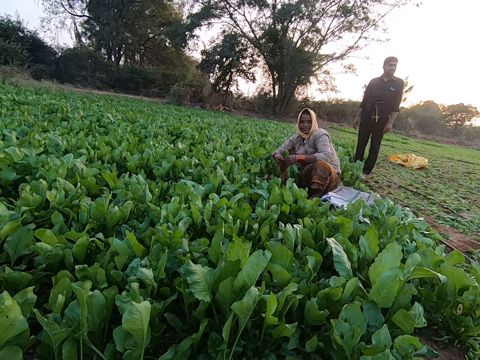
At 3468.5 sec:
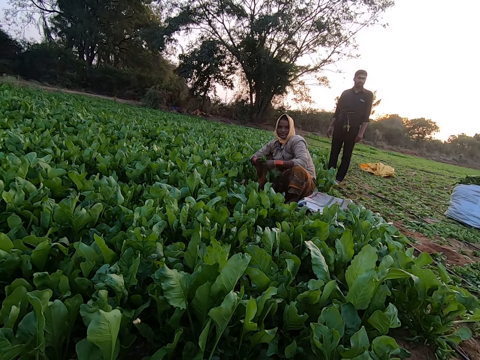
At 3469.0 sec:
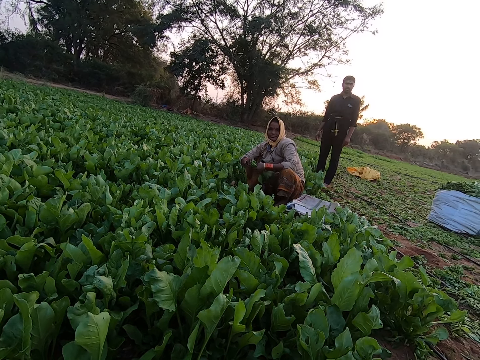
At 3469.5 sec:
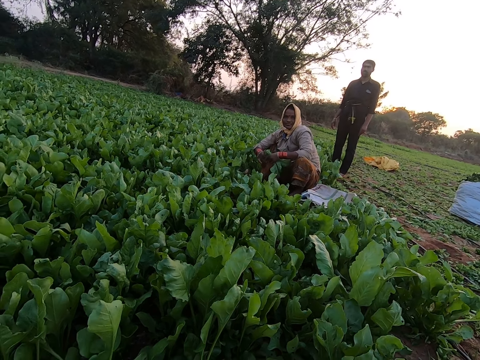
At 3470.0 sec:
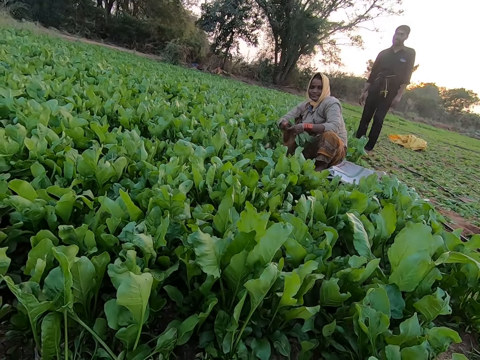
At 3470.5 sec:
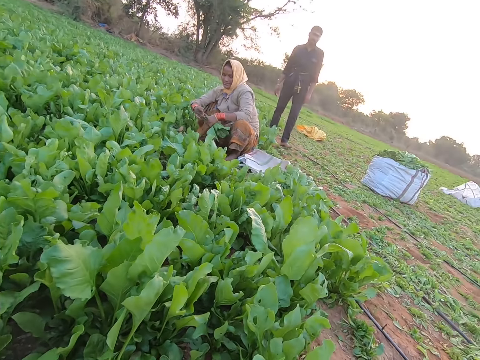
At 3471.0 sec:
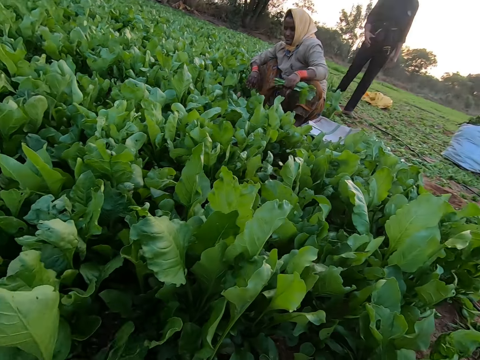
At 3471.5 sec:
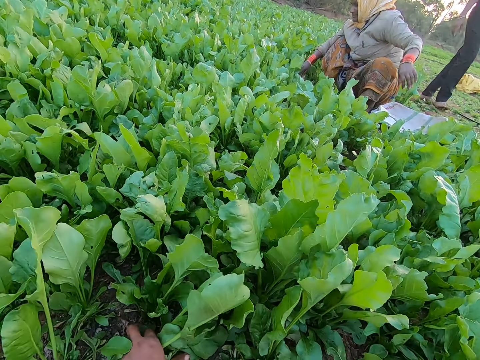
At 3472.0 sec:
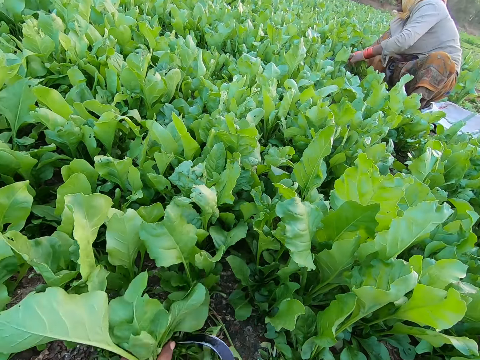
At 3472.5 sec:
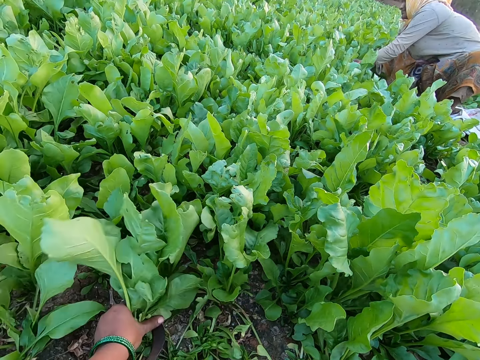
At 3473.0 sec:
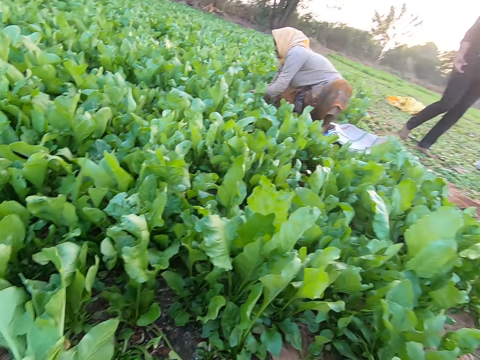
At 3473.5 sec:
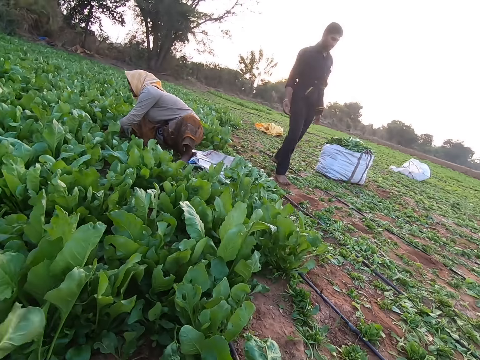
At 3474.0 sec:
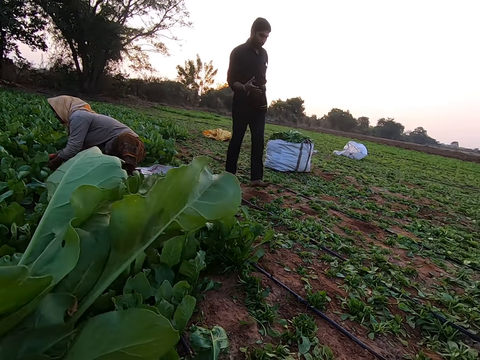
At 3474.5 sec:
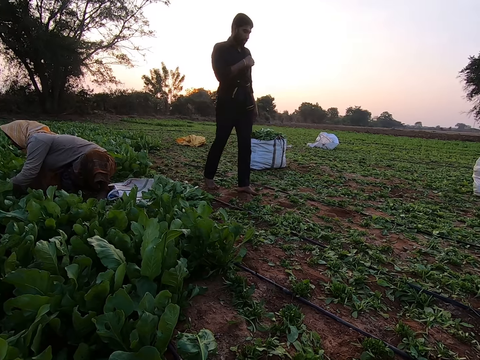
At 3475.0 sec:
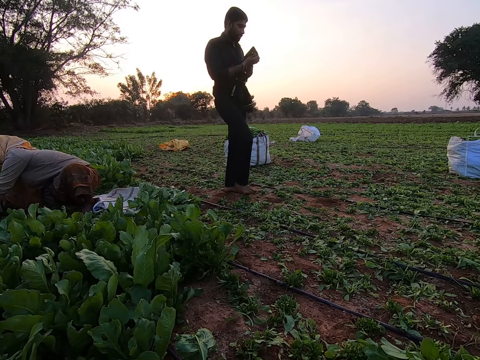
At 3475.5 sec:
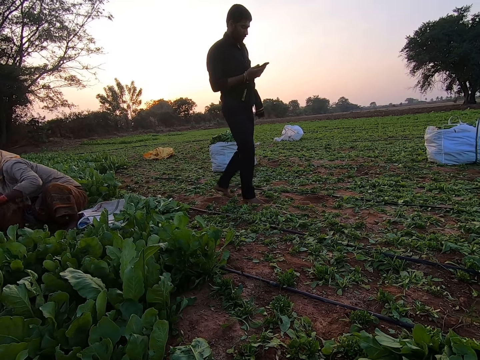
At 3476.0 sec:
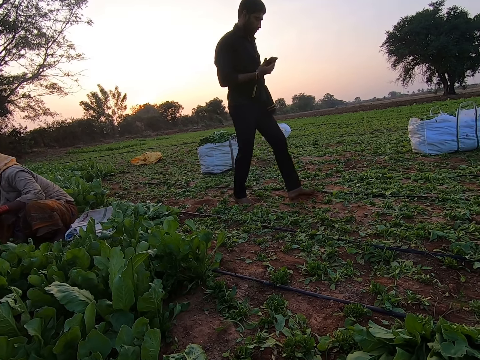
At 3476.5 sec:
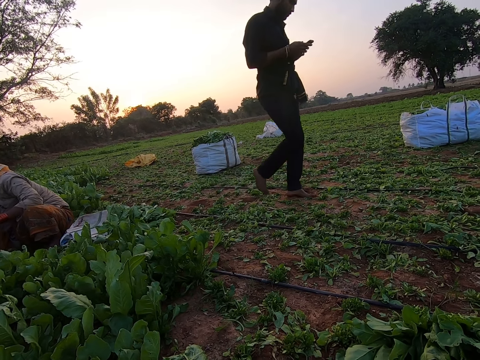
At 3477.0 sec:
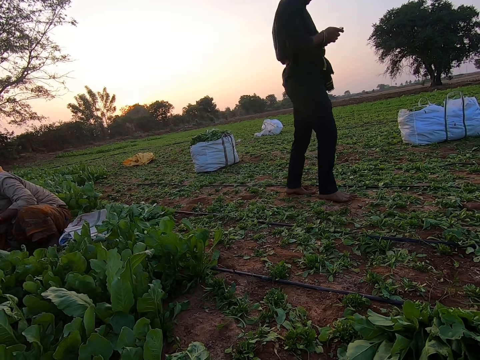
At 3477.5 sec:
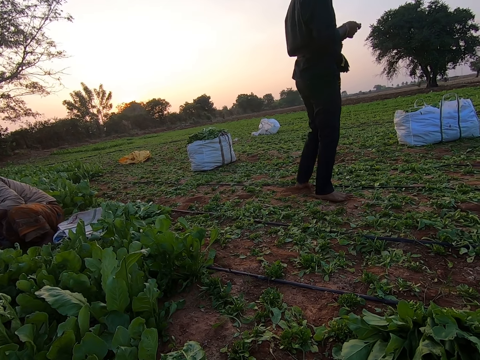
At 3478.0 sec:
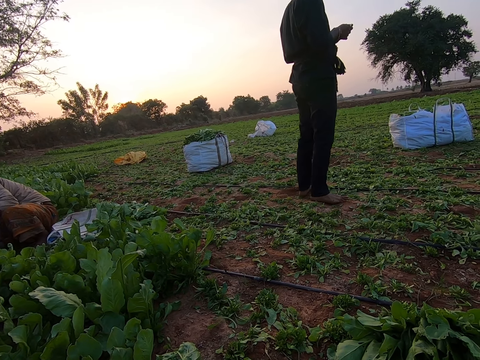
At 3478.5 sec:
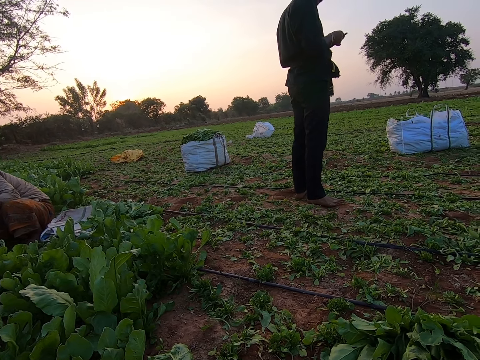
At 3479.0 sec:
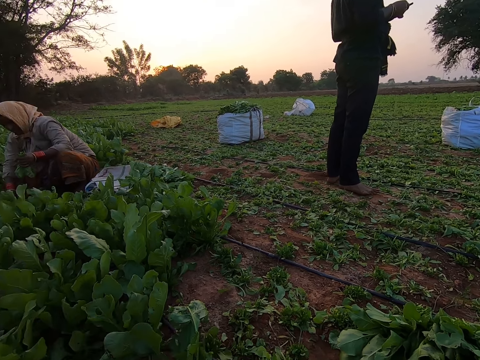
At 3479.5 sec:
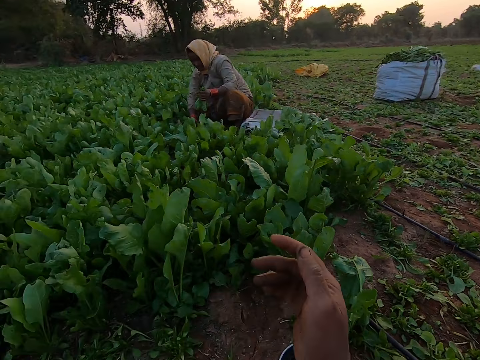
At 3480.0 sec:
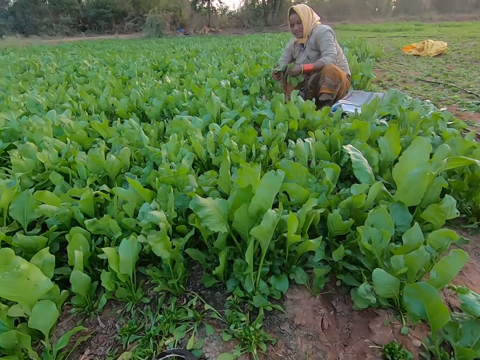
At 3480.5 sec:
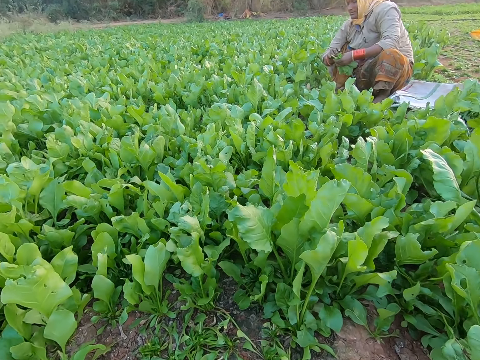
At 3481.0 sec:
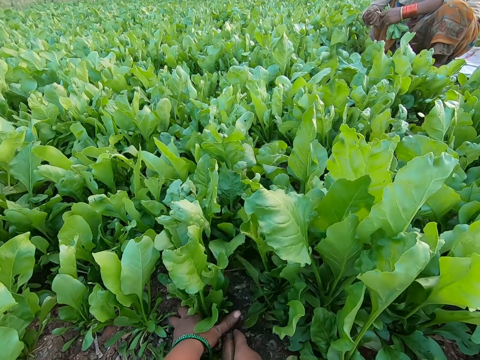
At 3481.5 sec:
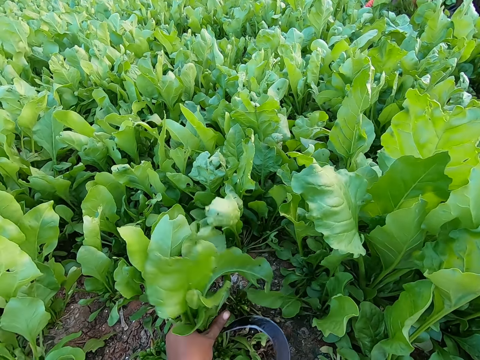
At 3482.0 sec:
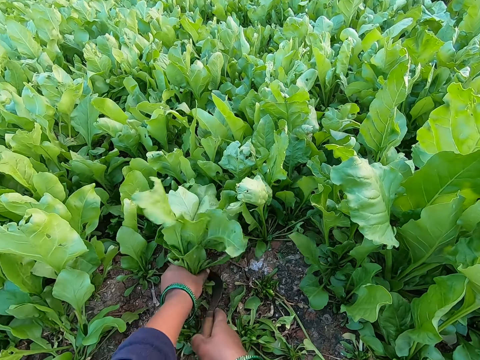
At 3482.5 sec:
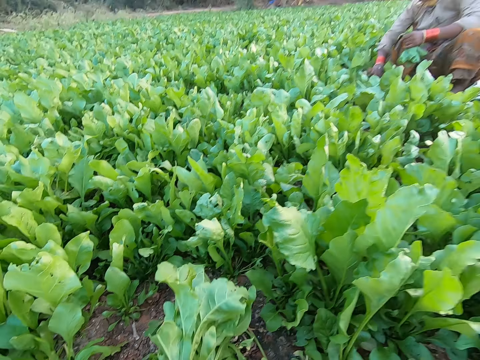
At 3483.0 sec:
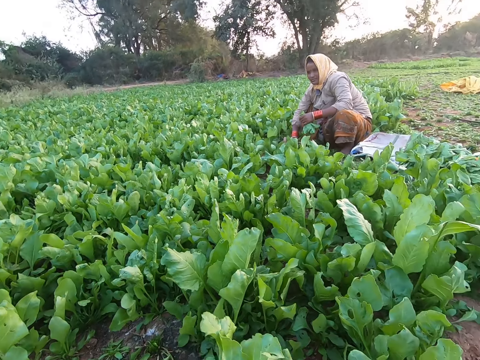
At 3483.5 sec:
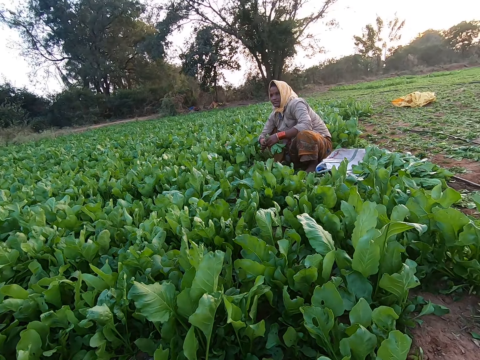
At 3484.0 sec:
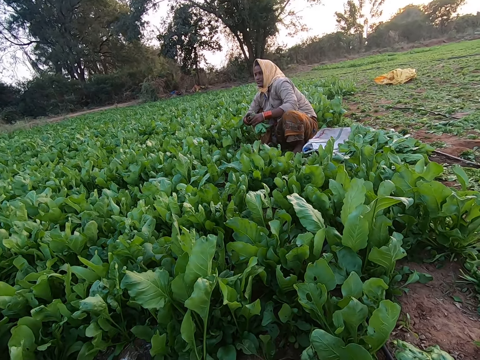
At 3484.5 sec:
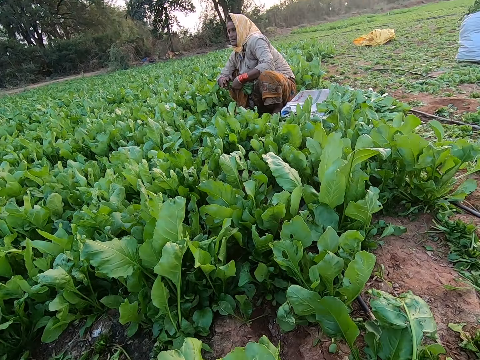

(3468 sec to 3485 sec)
A woman throws the leaves in her right hand on the ground. The camera wearer cuts the leaves in her left hand with the slasher in her right hand. The woman picks the leaves with her hands. A man picks a phone from a shirt pocket with his left hand. The man operates the phone with his left hand. The camera wearer interacts with another man and the woman. The first man touches the phone. The woman picks the leaves with her hands. The camera wearer cuts the leaves with the slasher in her right hand.

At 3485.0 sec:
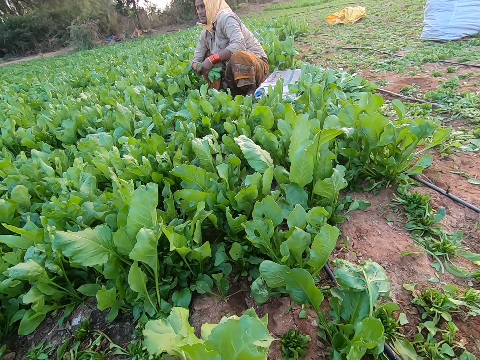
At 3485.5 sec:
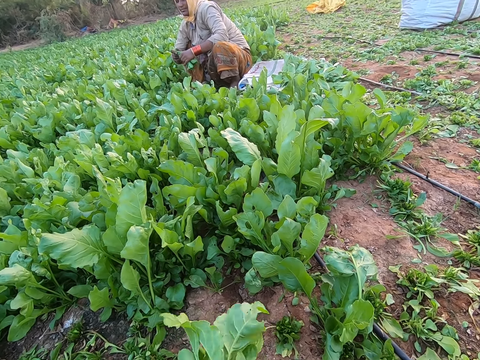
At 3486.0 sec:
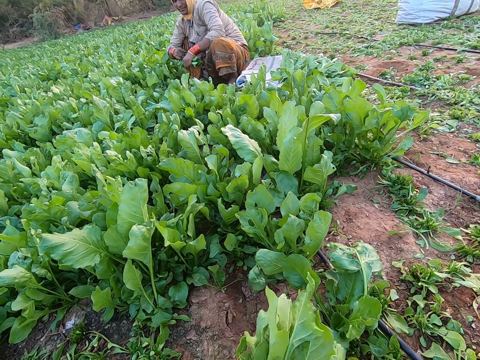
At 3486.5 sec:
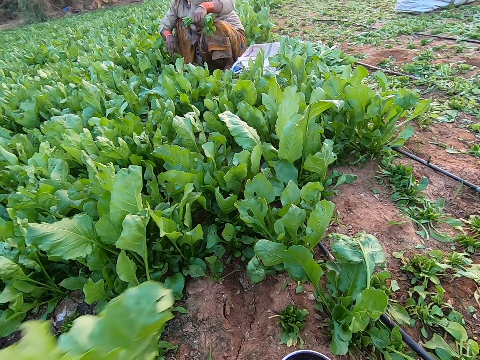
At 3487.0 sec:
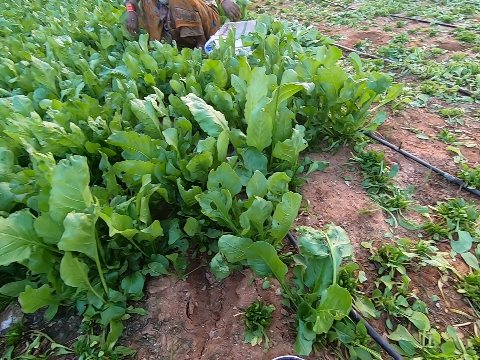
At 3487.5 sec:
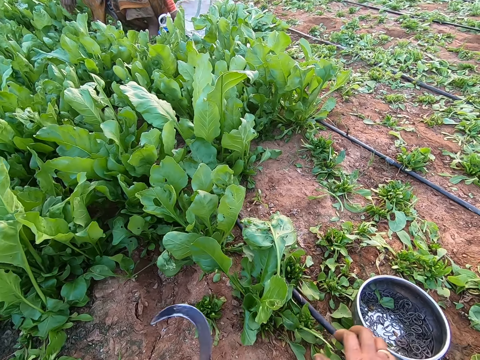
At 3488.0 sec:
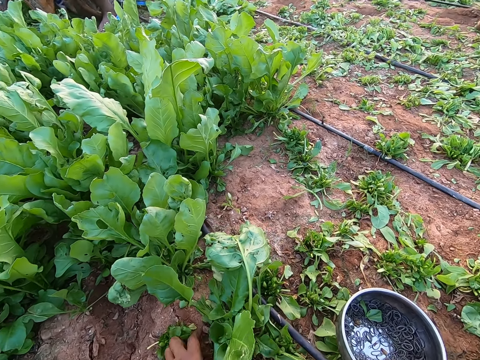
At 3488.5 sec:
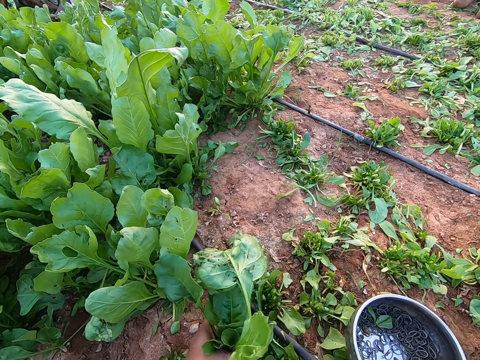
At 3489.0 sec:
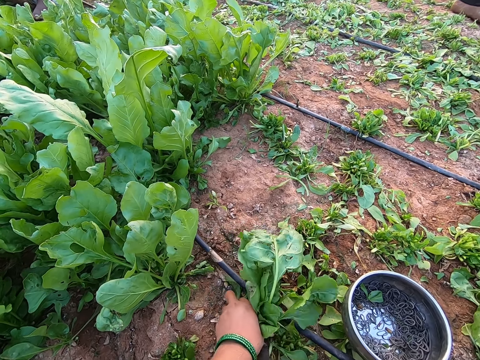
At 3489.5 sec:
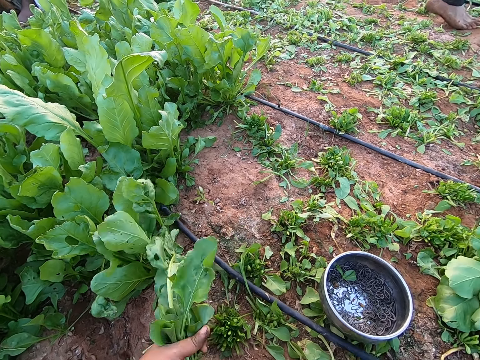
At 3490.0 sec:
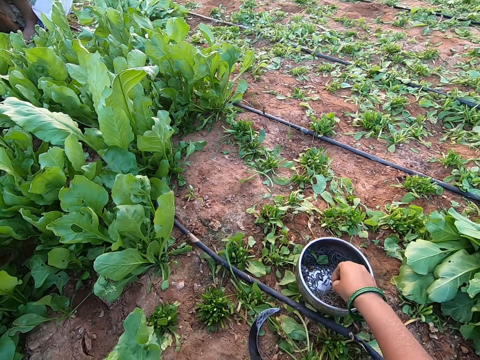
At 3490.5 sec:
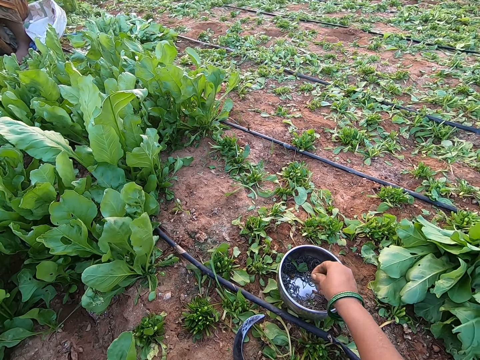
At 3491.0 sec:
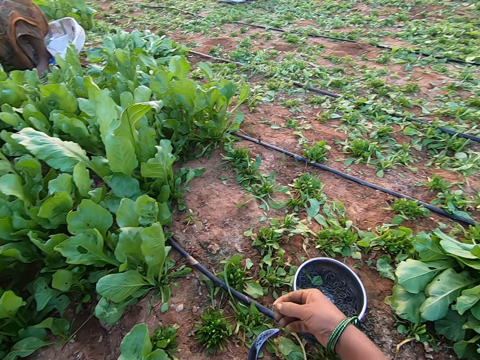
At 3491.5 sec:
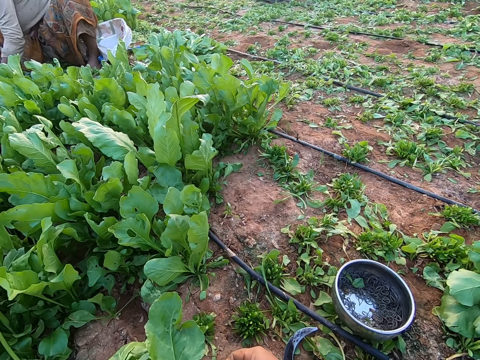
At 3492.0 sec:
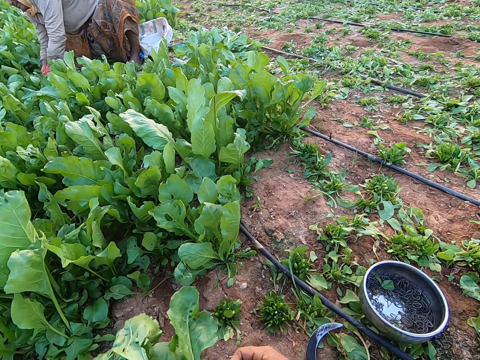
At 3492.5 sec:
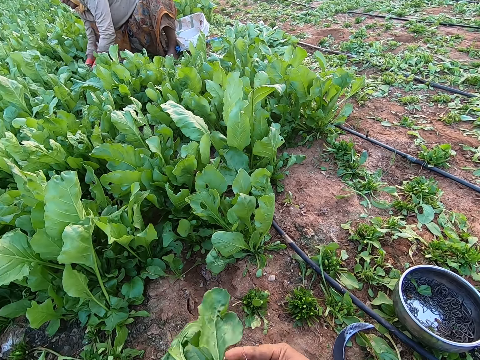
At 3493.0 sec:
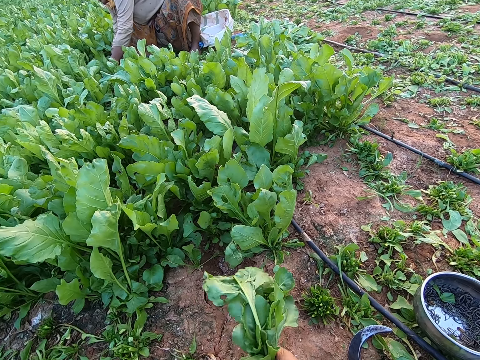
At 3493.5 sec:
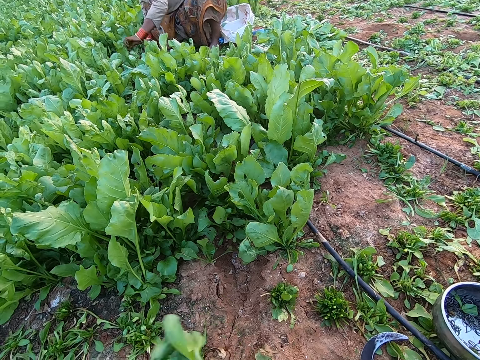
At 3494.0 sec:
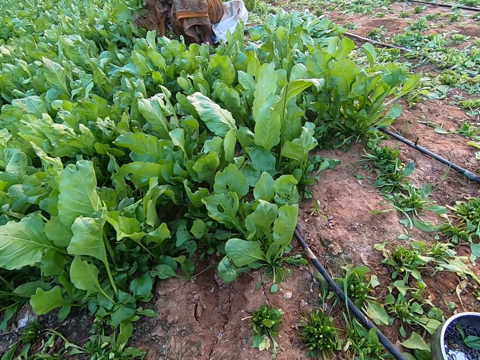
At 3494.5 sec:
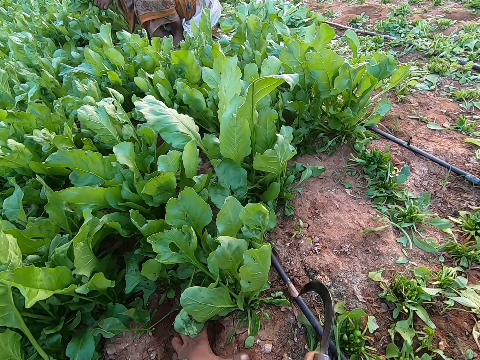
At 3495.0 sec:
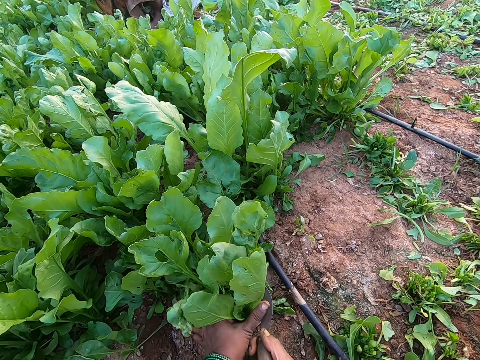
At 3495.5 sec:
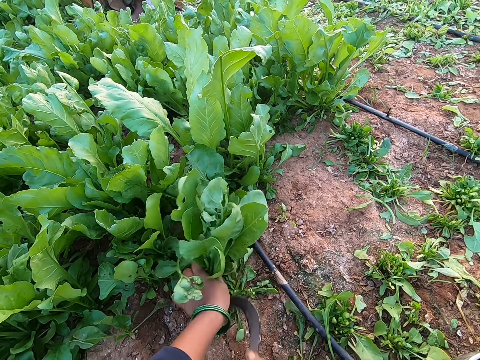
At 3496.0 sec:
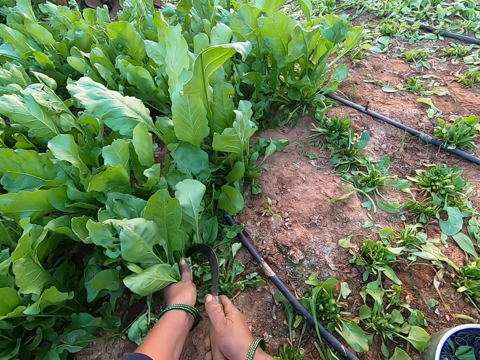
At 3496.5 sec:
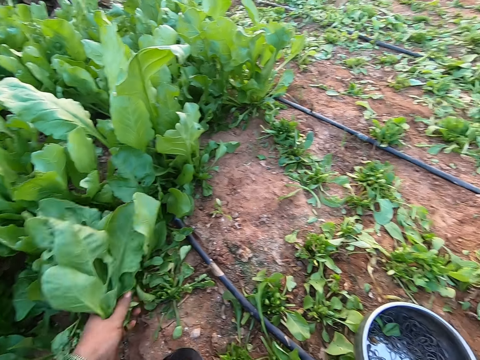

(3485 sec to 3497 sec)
The camera wearer moves the bowl on the ground with her right hand. She cuts the leaves with the slasher in her right hand. She picks an elastic band from the bowl with her right hand. A woman picks the leaves with her hands. The camera wearer ties the kales. She cuts the leaves with the slasher in her right hand.
